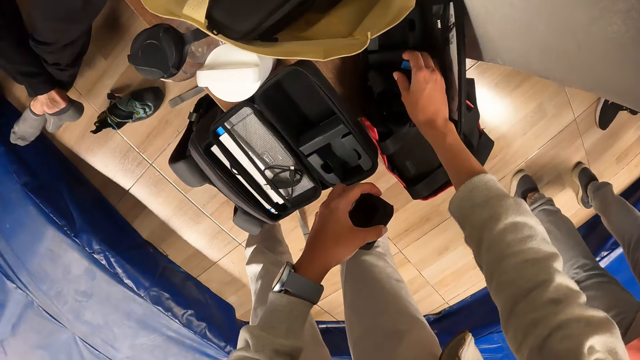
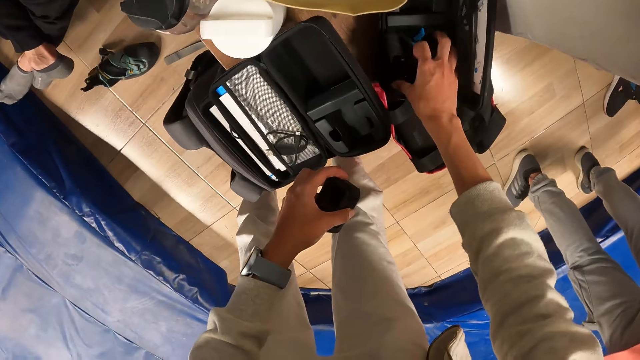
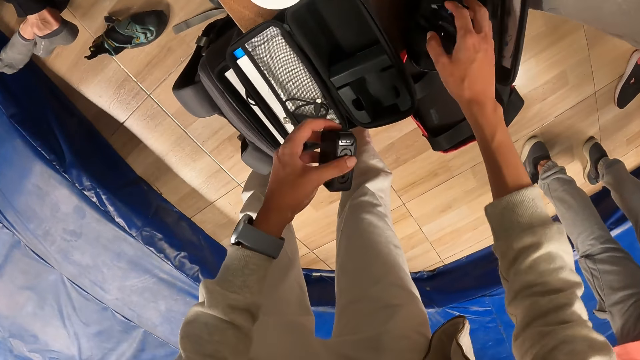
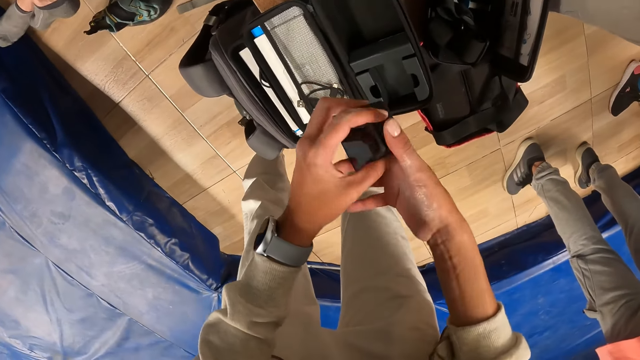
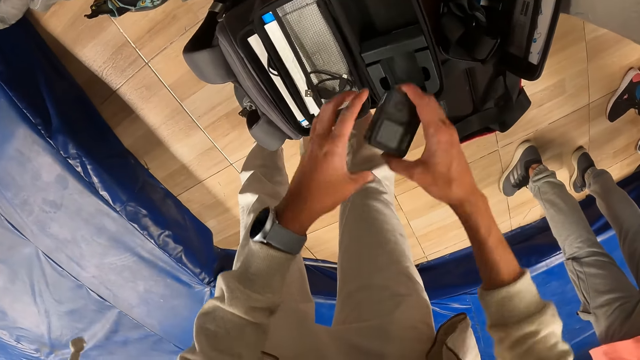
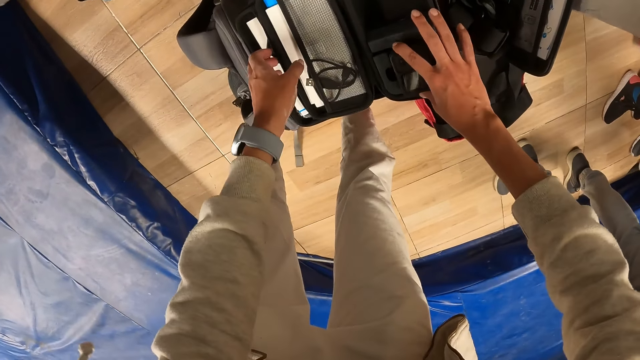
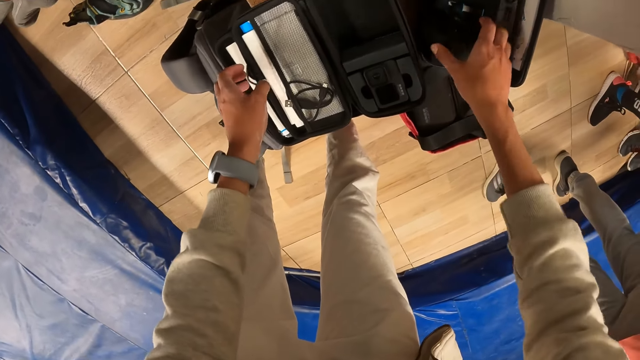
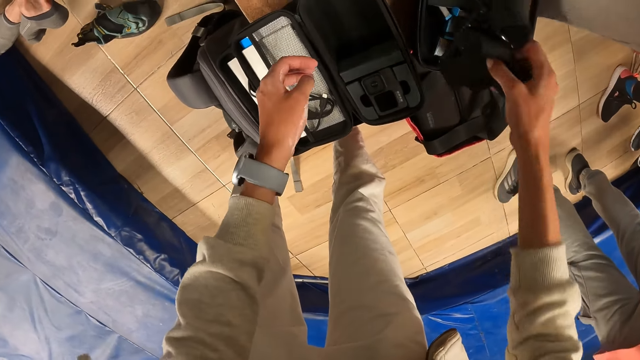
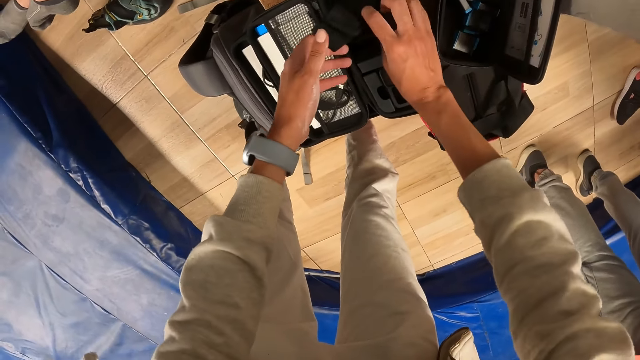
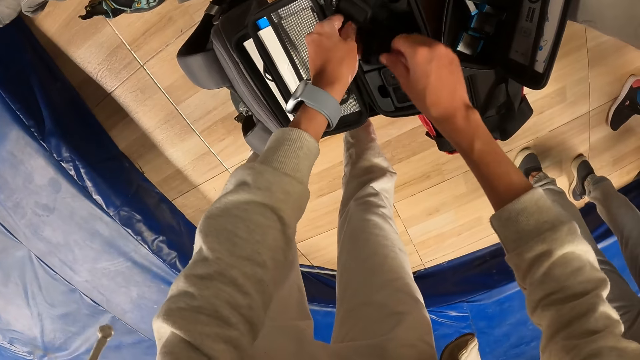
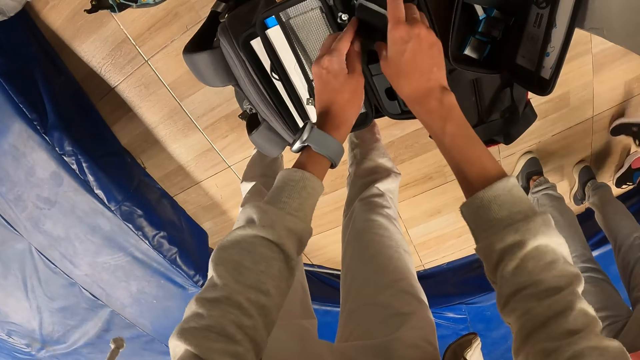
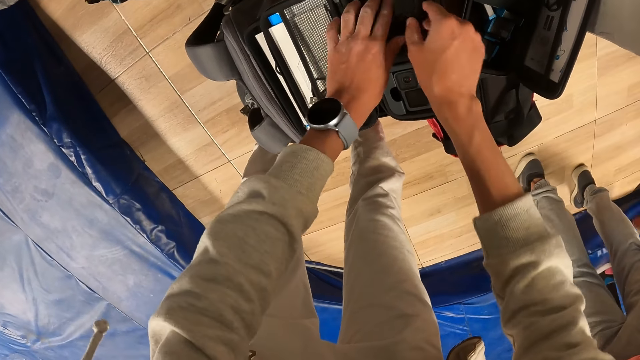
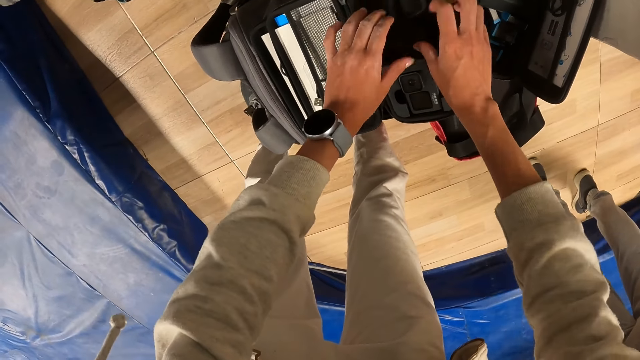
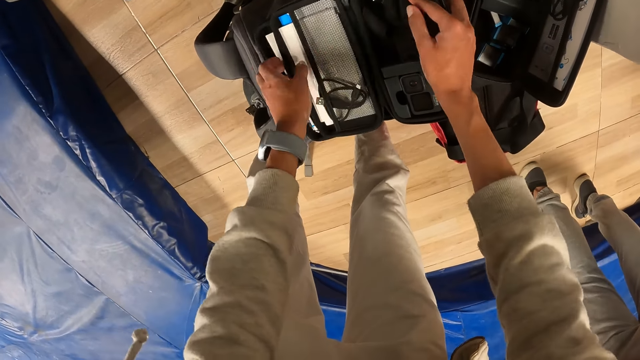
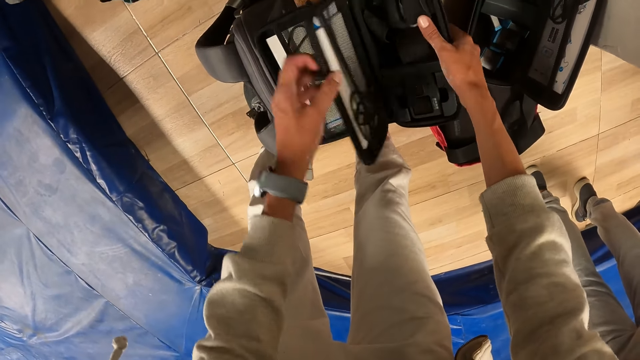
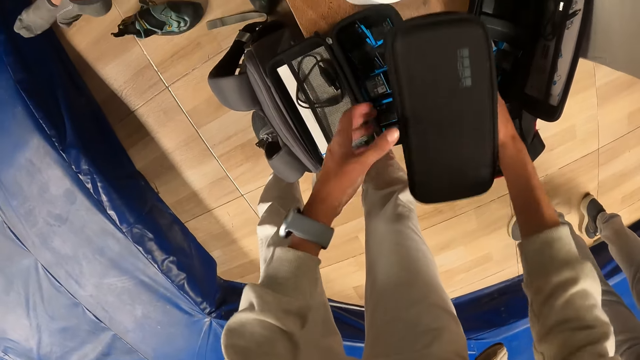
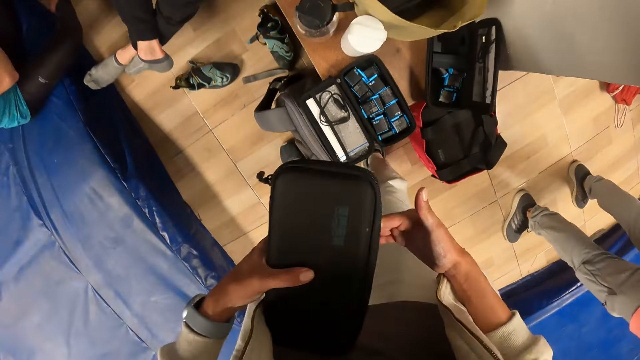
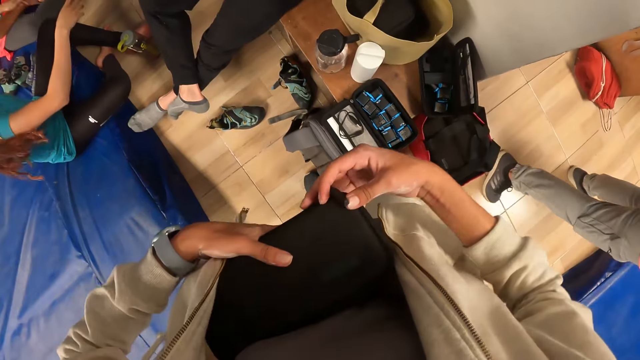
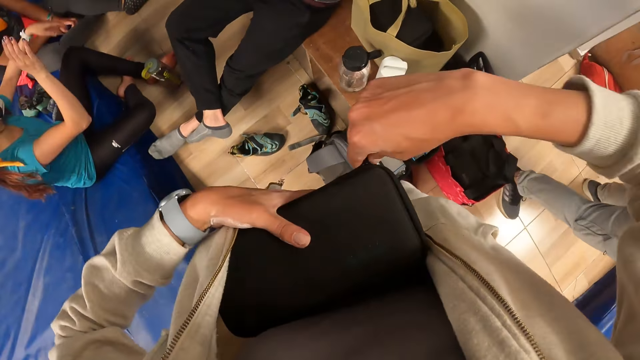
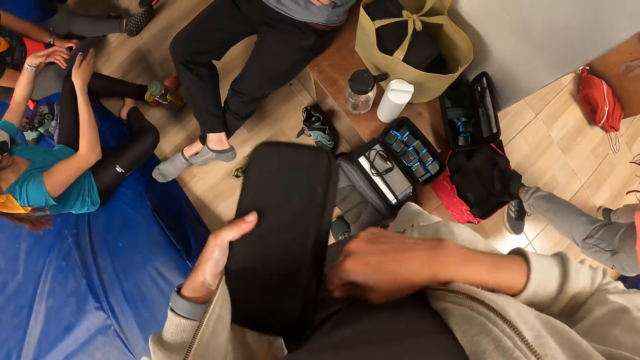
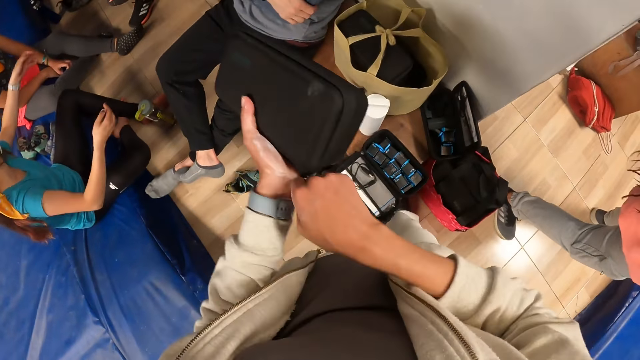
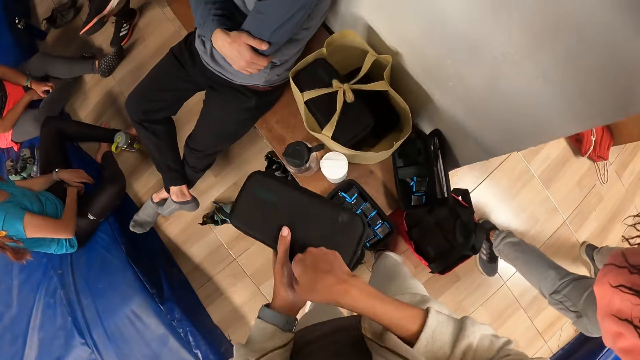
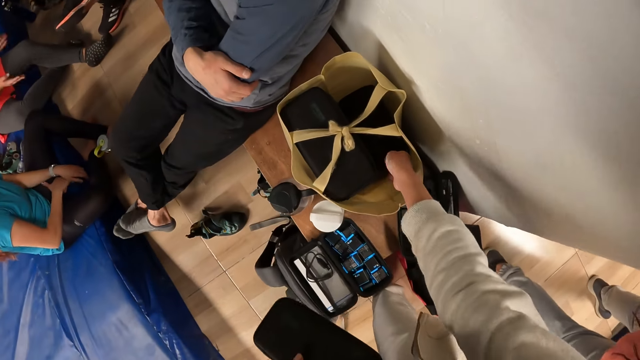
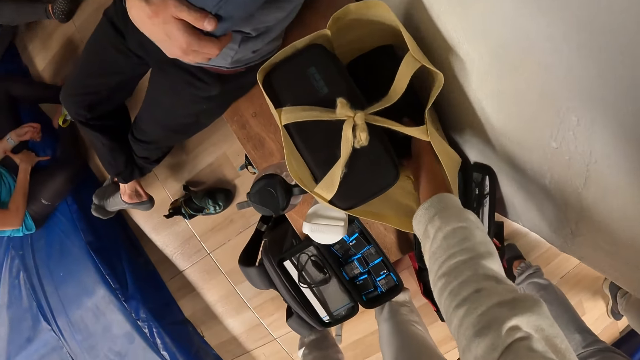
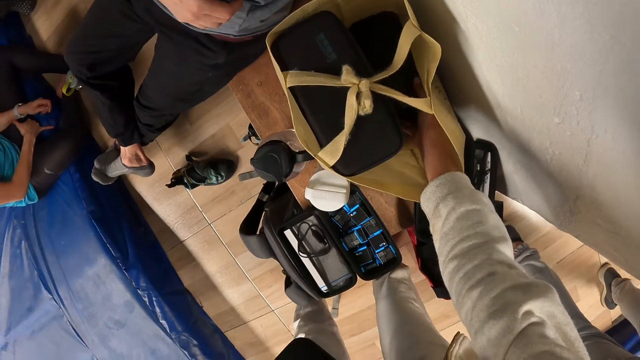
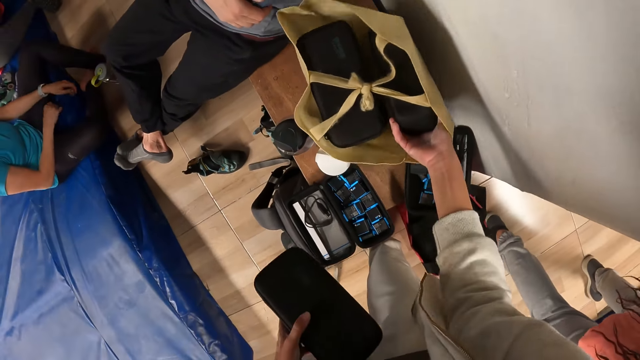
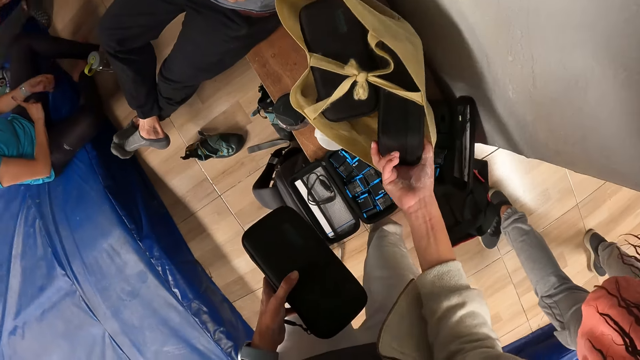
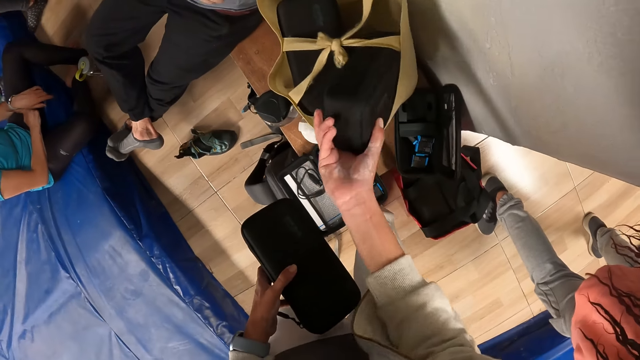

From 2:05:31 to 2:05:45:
The camera wearer drops the battery in the pouch on the bench with his right hand. He rotates the camera. He passes the camera to his right hand with his left hand. He drops the camera in the pouch with his right hand. He picks up the strap from the bench with his right hand. He puts the strap in the pouch with both hands. He closes the pouch with his left hand. He carries the pouch from the bench with his right hand. He passes the pouch to his left hand with his right hand. He zips the pouch with his right hand. He picks up a pouch from the bag with his right hand.

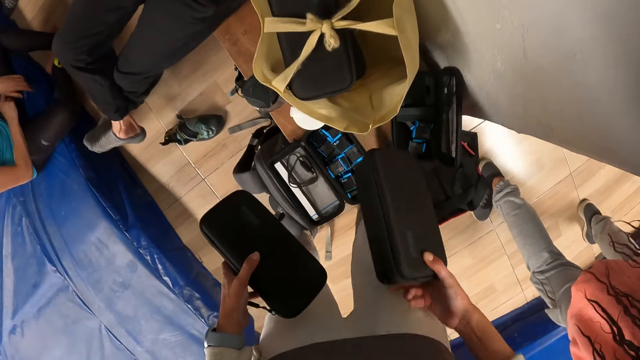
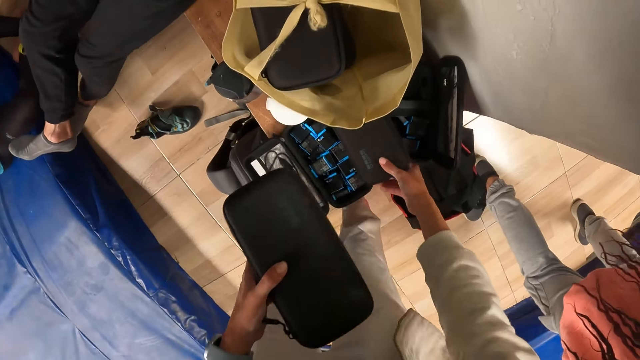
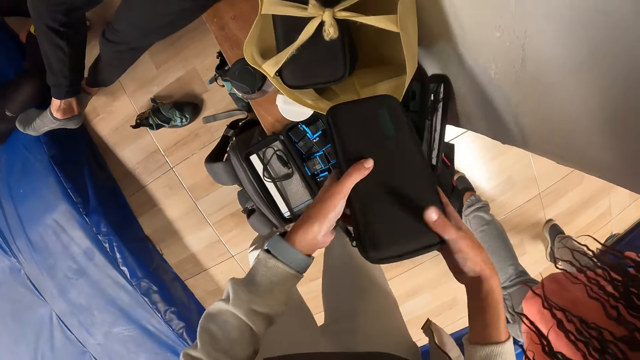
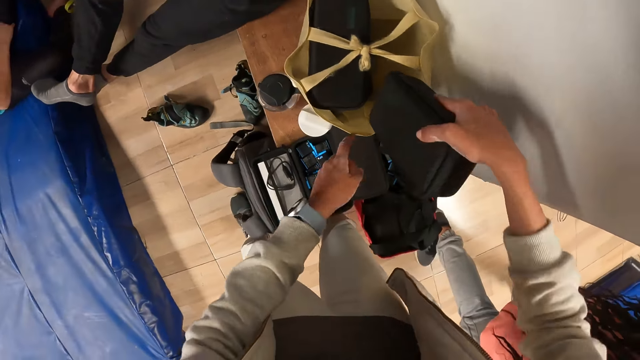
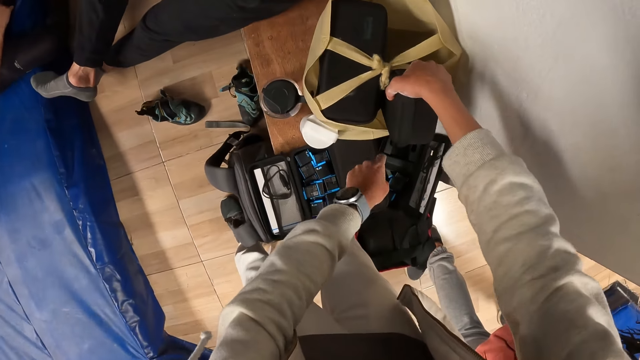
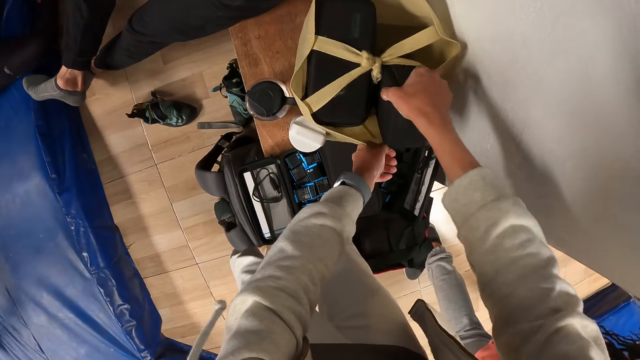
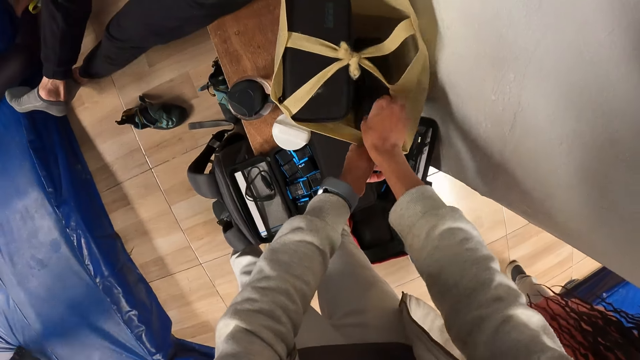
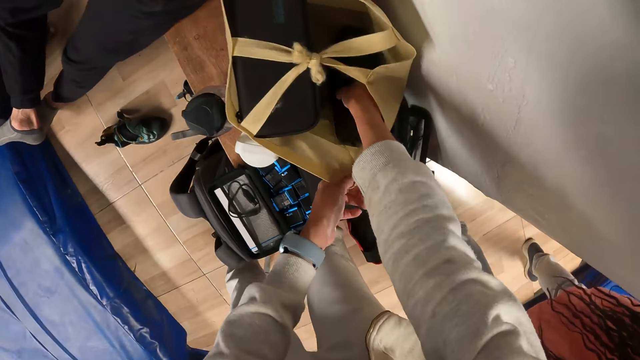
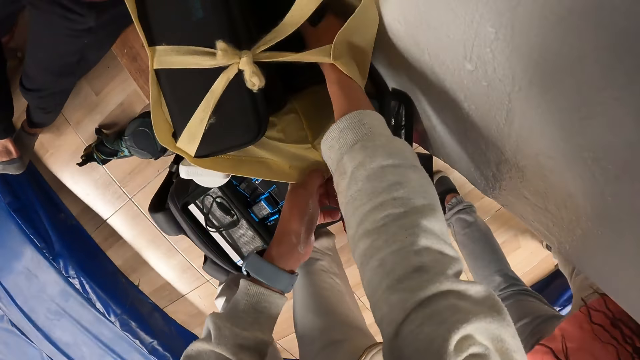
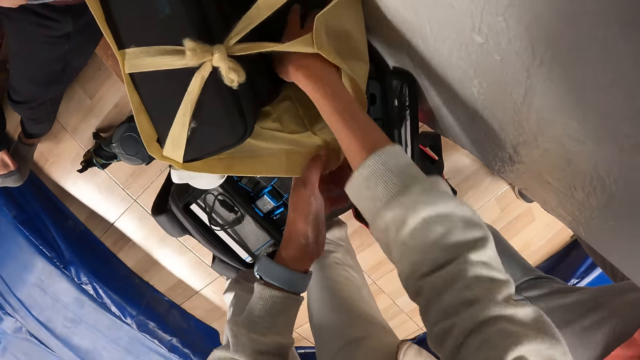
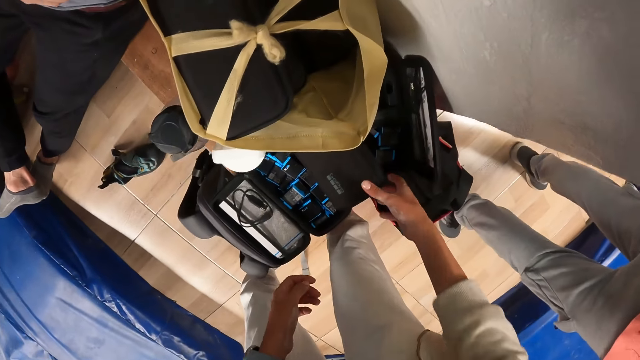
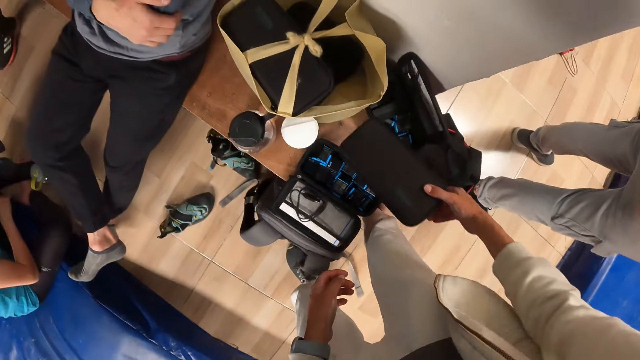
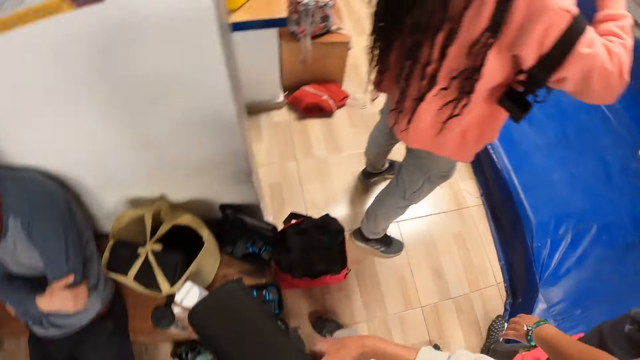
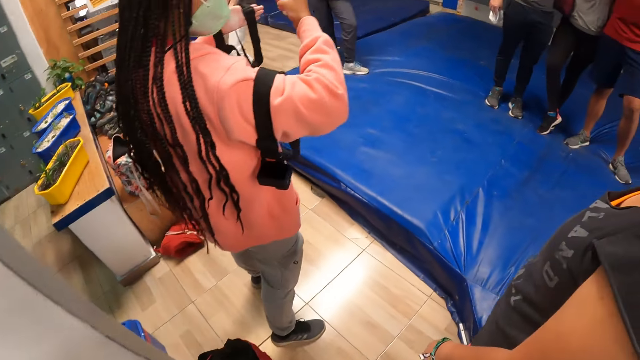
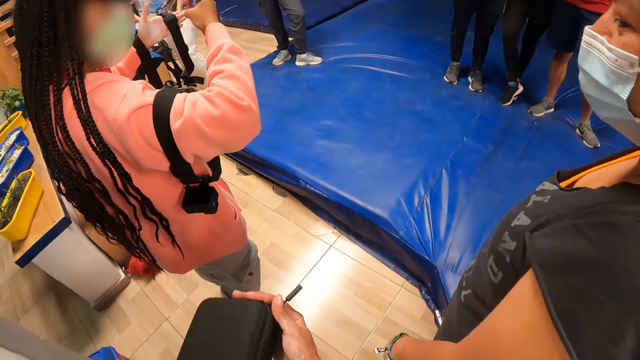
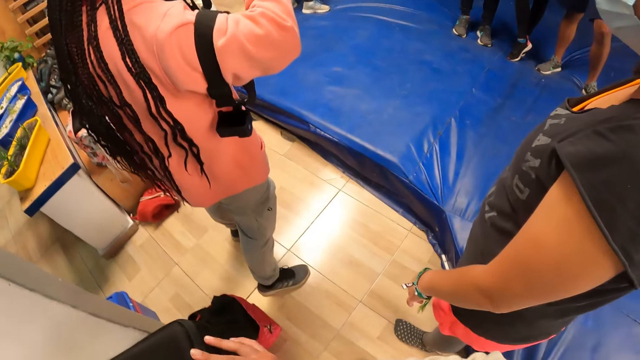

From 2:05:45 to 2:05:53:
The camera wearer drops the pouch or casing on the bench with his right hand. He passes the pouch to his right hand with his left hand. He holds the bag with his left hand. He drops the pouch in the bag with his right hand. He picks up the pouch on the bench with his right hand. He passes the pouch to his left hand with his right hand. He looks around. He unzips the casing.
